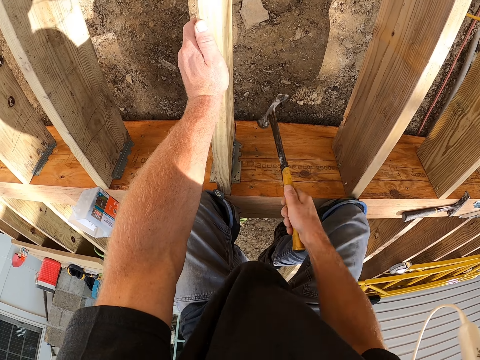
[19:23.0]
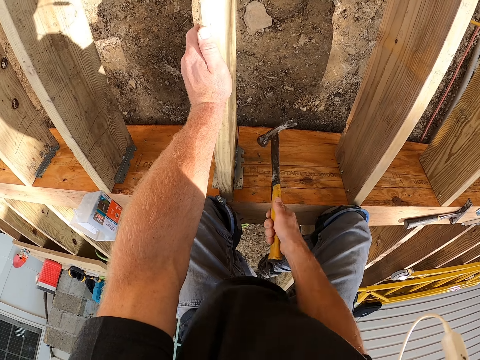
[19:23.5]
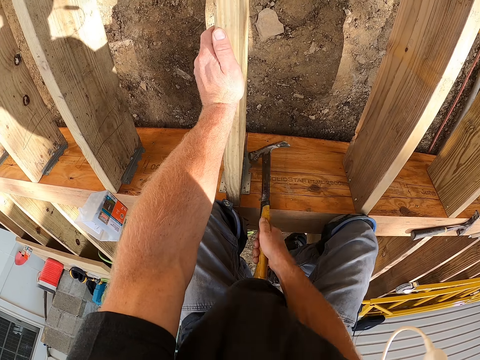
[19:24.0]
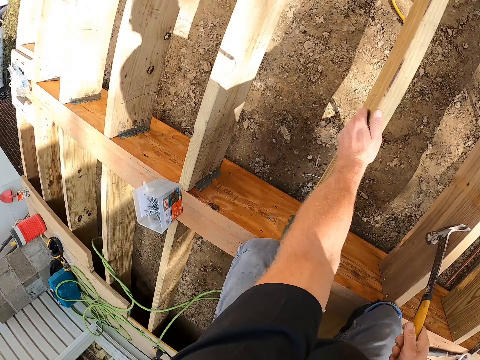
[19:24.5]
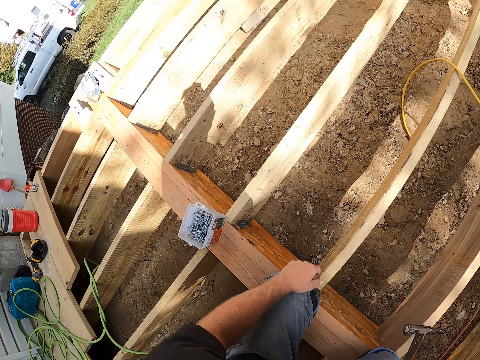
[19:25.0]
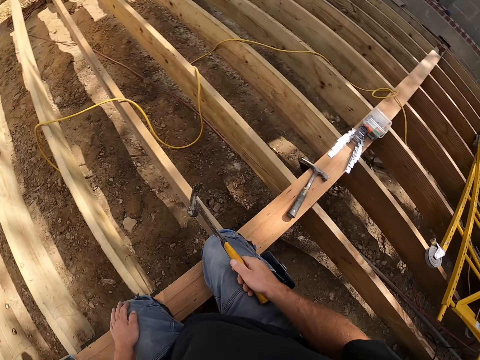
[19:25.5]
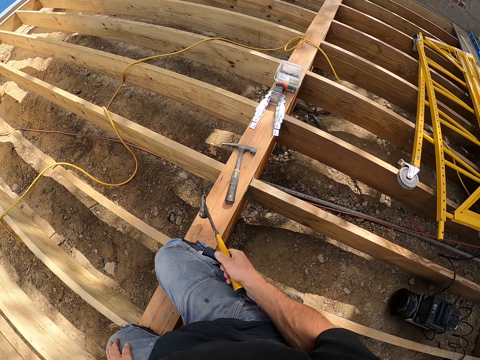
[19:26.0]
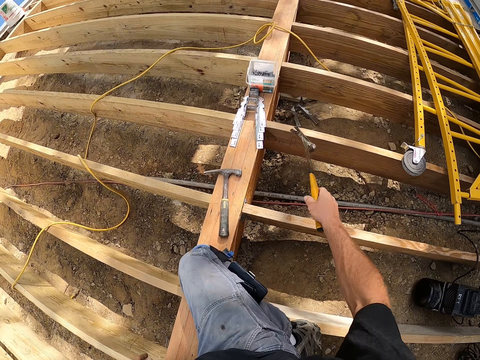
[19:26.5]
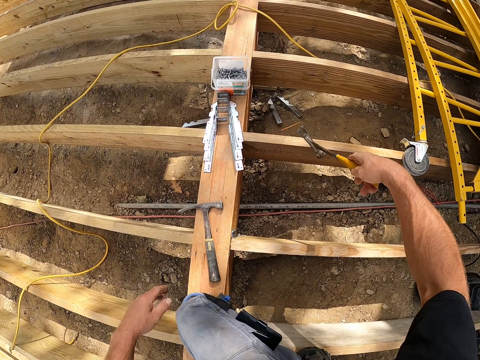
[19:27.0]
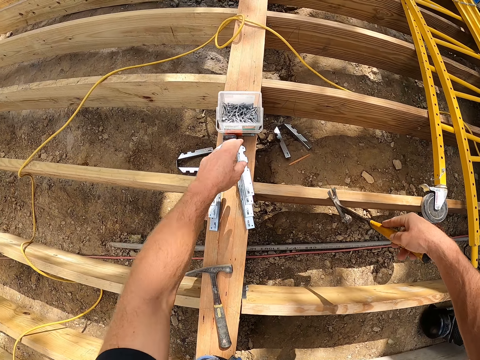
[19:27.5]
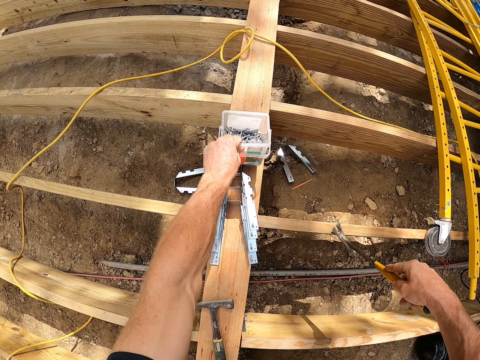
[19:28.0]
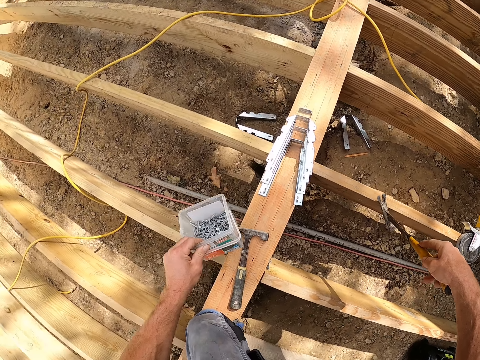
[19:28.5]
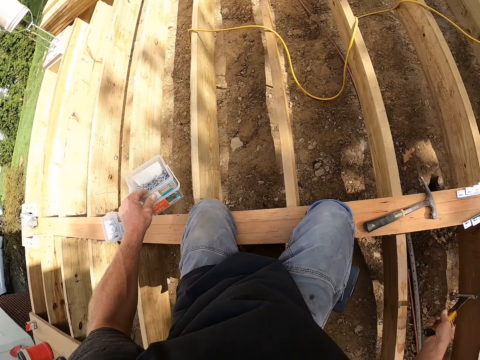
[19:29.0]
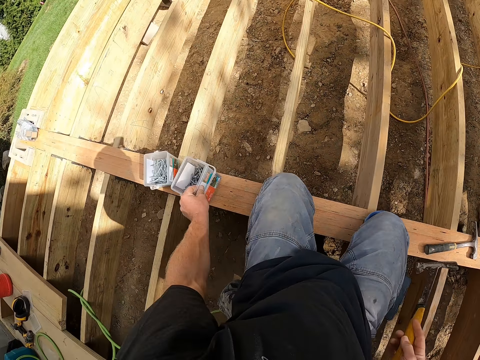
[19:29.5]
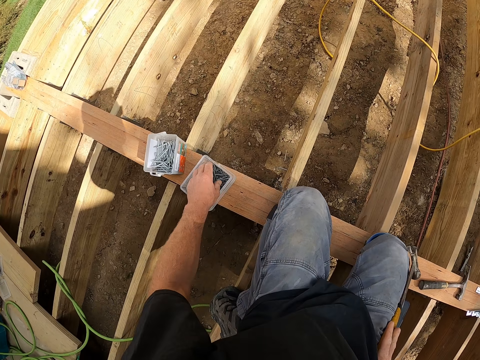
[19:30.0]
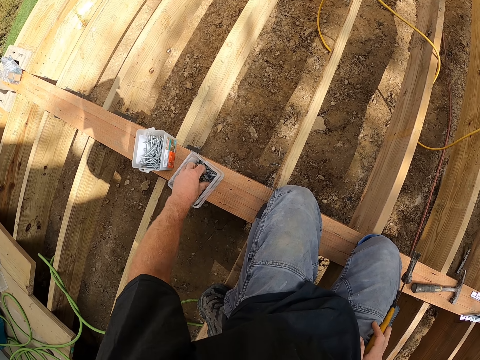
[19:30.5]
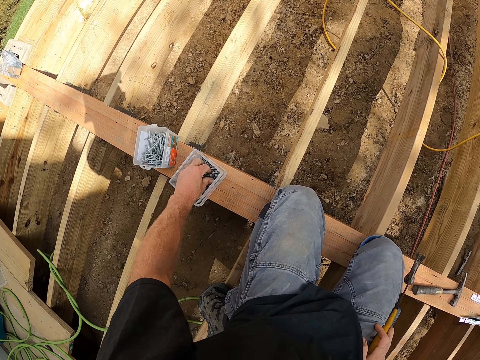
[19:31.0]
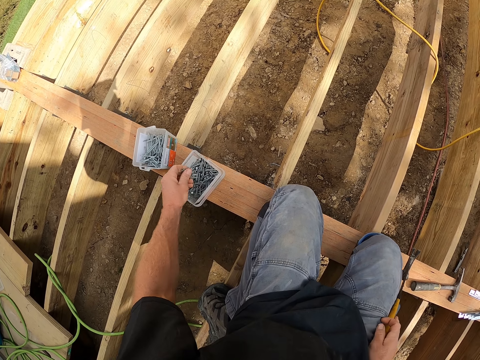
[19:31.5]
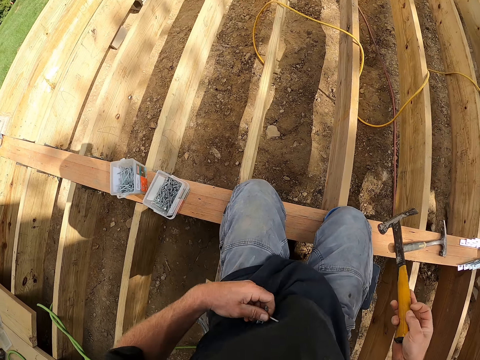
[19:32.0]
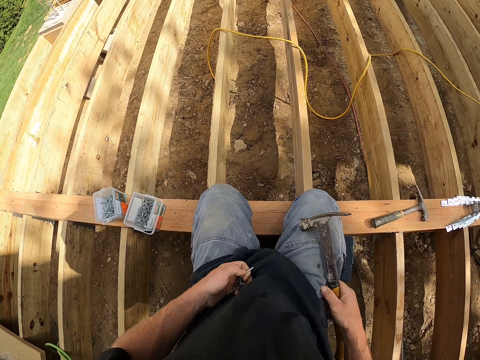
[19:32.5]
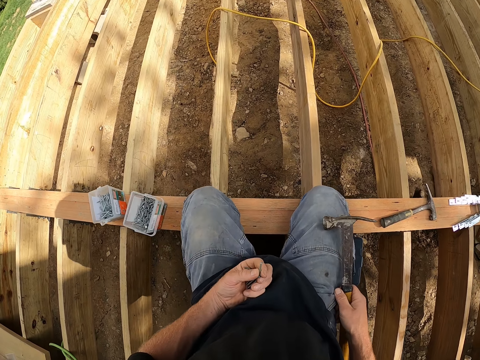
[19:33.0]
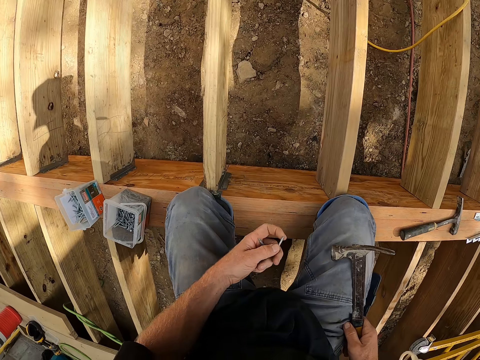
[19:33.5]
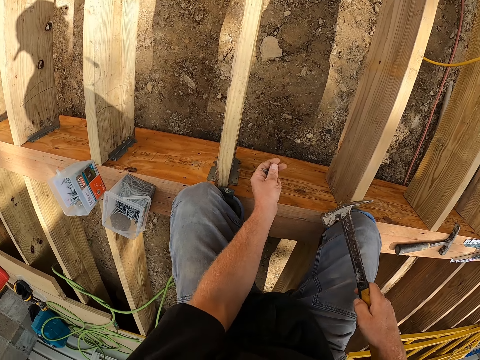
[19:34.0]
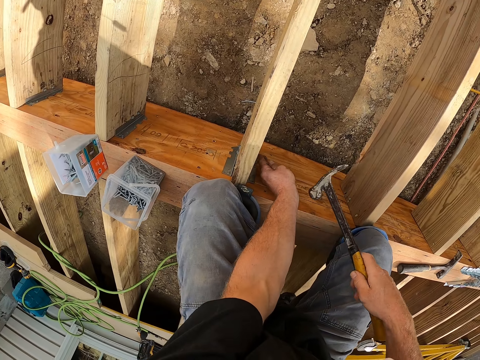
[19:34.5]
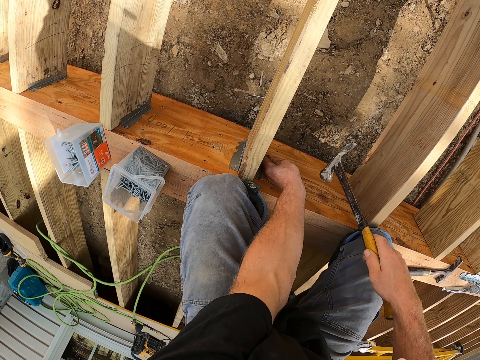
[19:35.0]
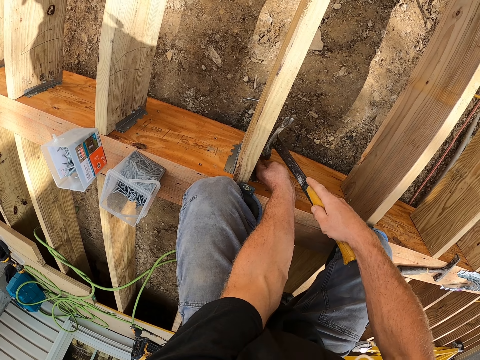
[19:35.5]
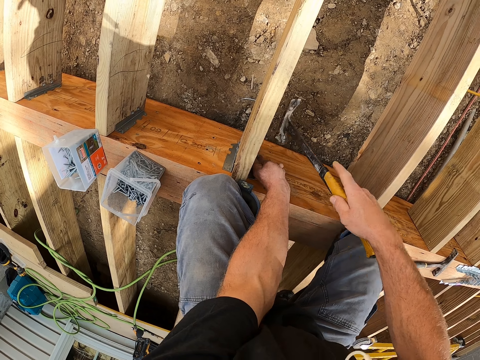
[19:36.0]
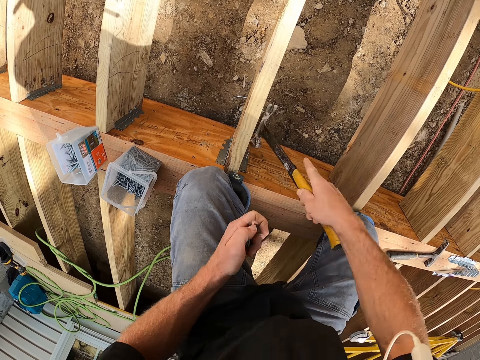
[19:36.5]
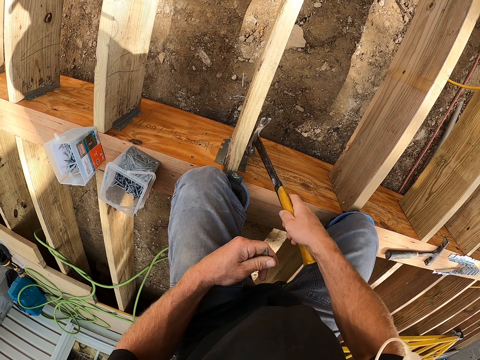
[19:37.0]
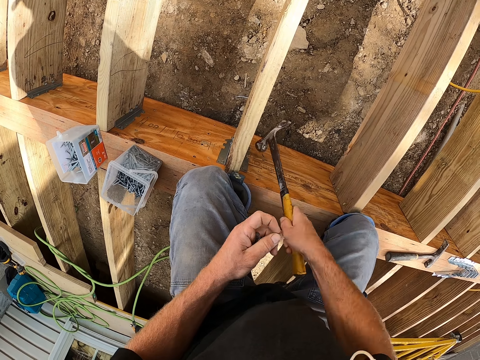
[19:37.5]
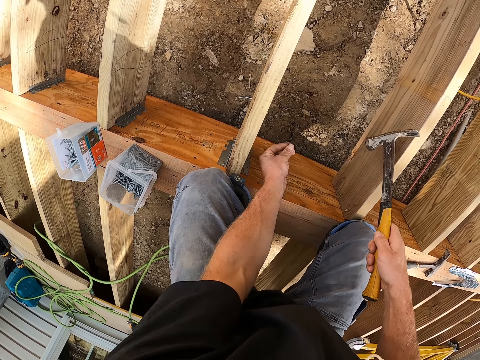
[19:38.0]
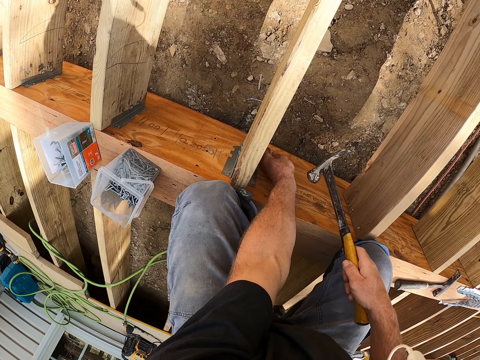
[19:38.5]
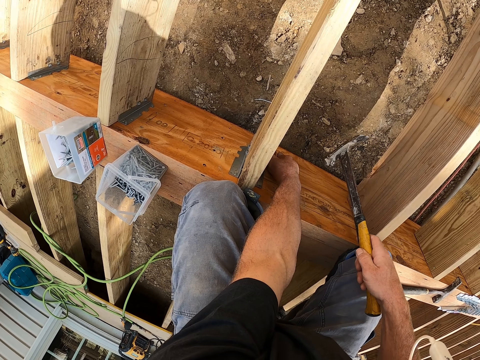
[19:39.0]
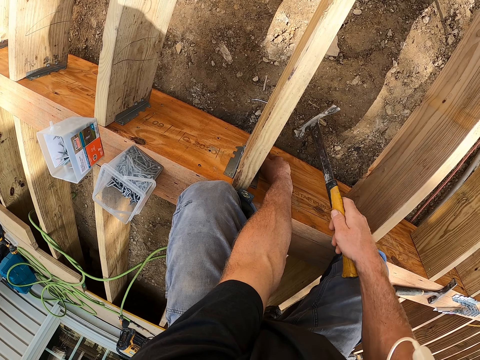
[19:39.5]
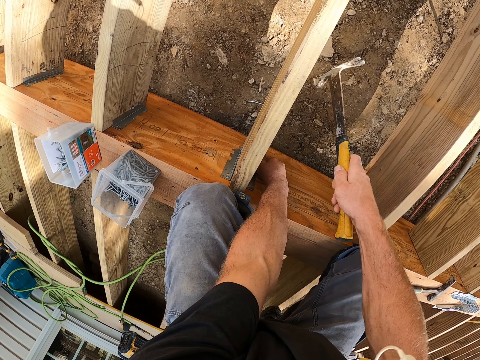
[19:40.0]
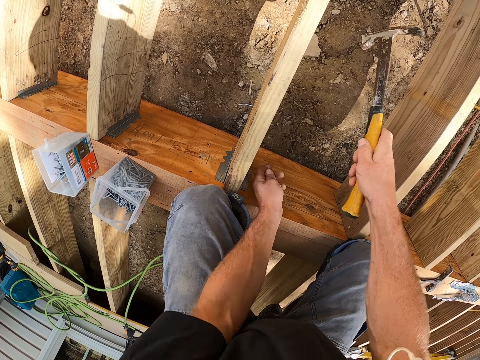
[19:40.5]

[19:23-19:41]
The camera wearer looks around the compound. They pick up a plastic tin. They move the container with nails. They pick the nails. They drive the nails on the hinge with a hammer.

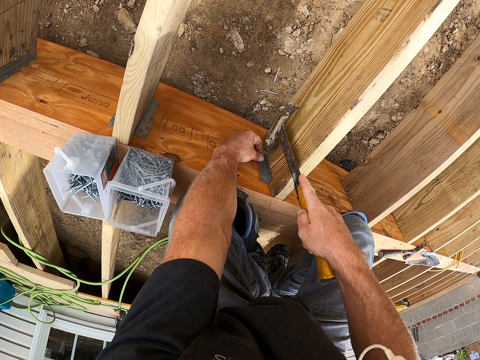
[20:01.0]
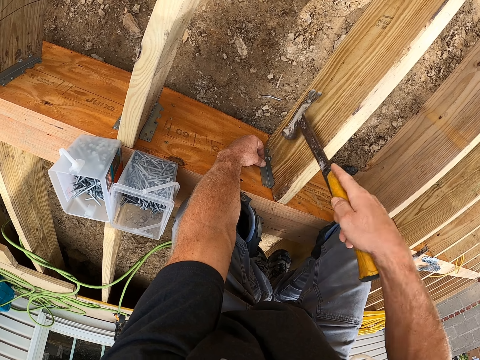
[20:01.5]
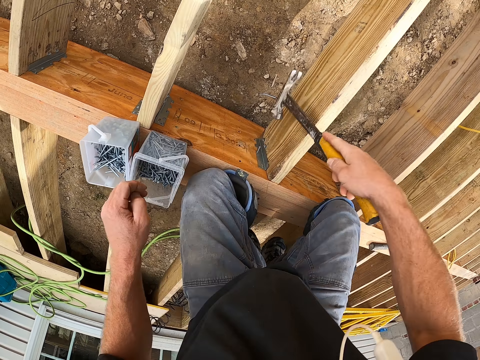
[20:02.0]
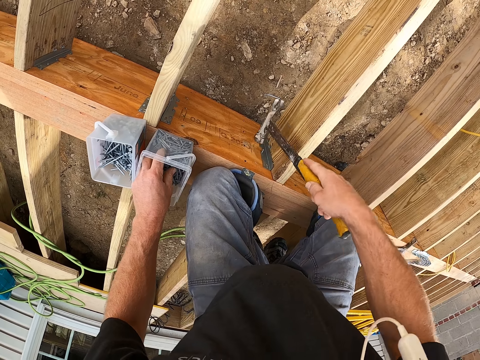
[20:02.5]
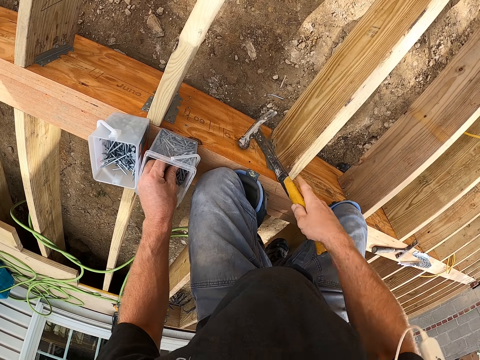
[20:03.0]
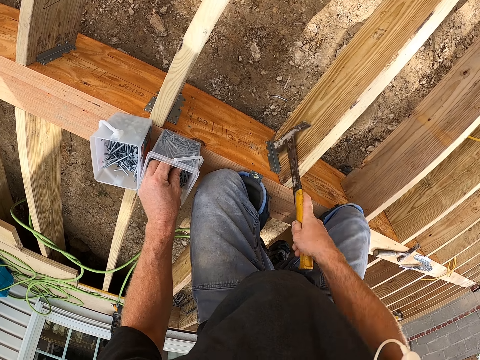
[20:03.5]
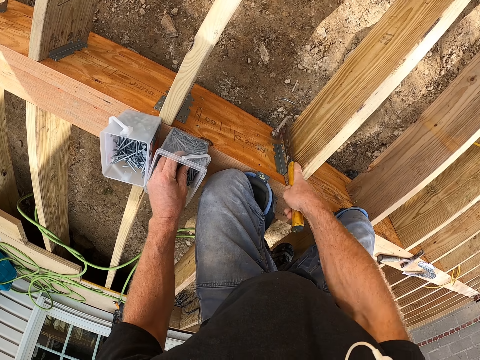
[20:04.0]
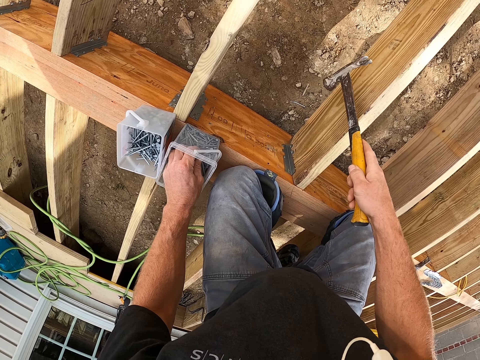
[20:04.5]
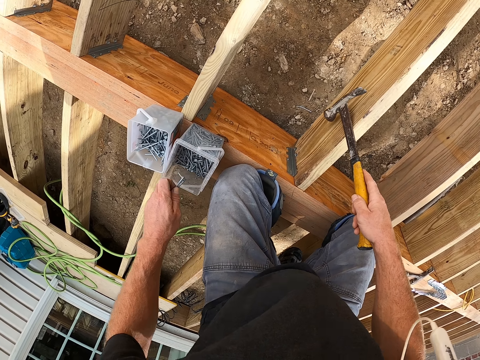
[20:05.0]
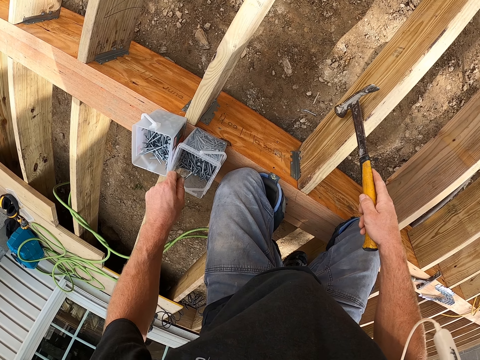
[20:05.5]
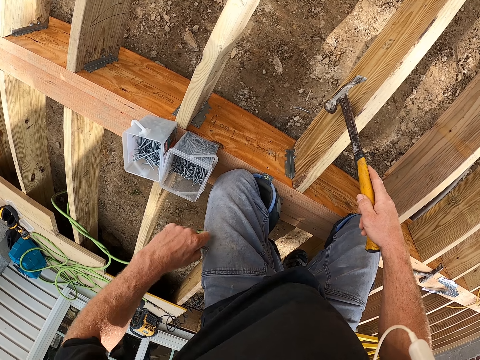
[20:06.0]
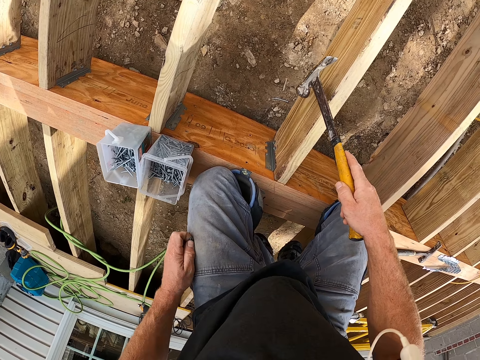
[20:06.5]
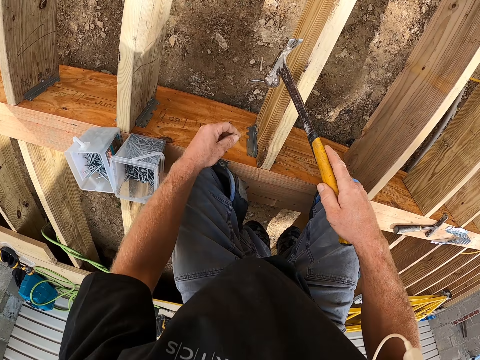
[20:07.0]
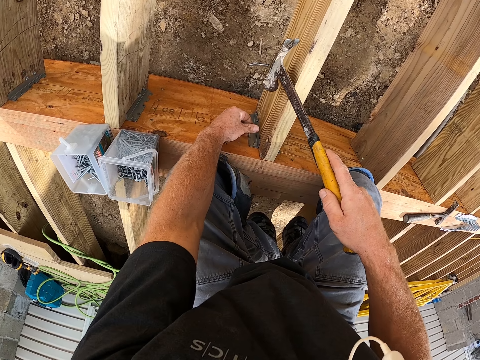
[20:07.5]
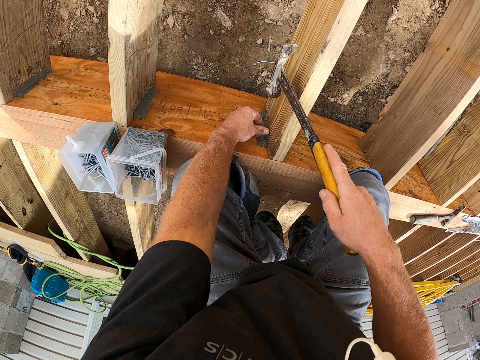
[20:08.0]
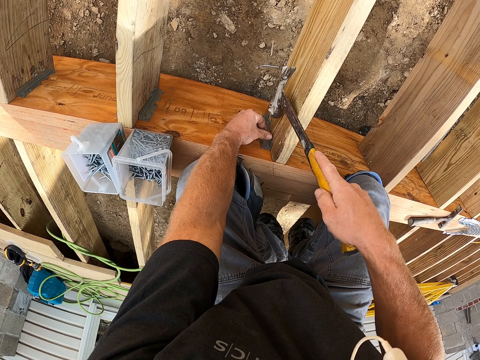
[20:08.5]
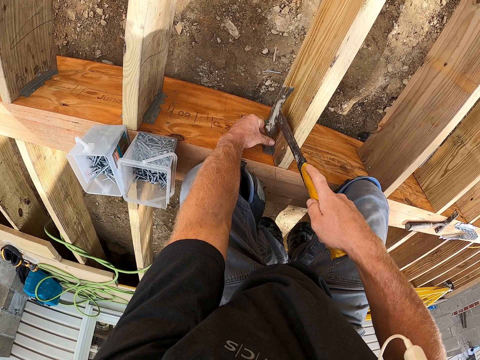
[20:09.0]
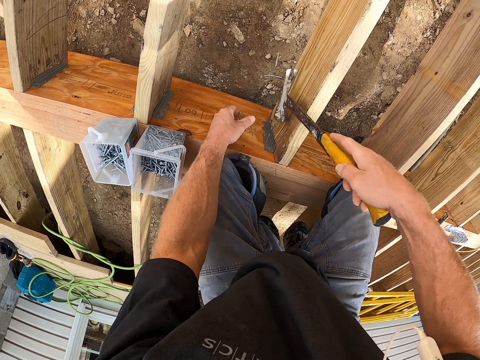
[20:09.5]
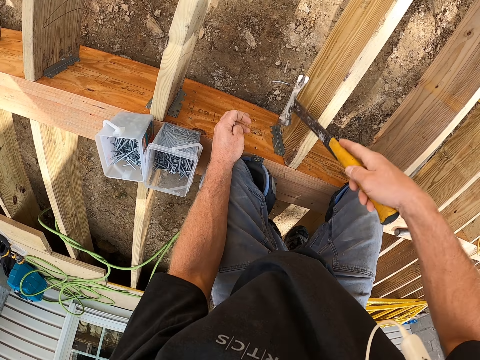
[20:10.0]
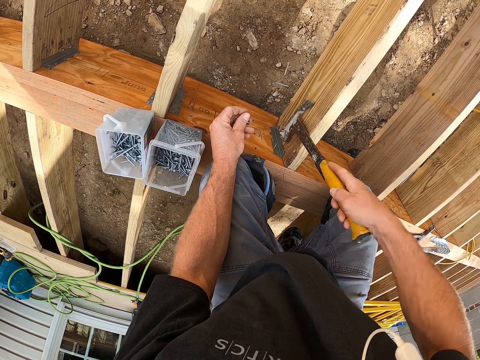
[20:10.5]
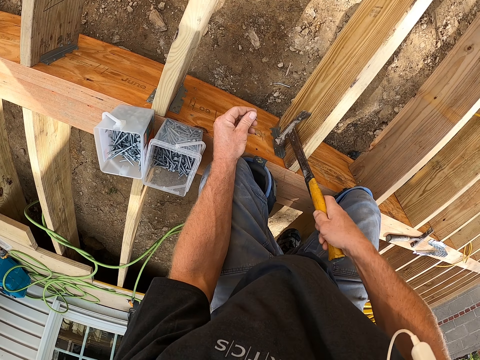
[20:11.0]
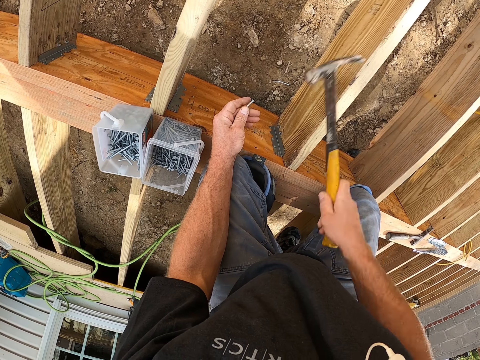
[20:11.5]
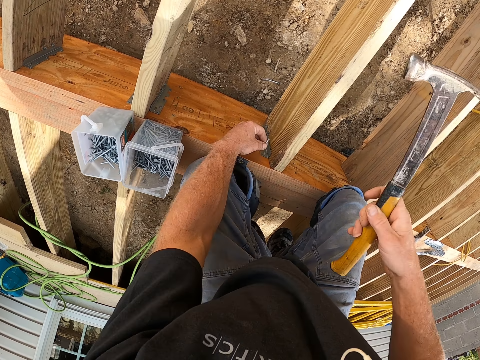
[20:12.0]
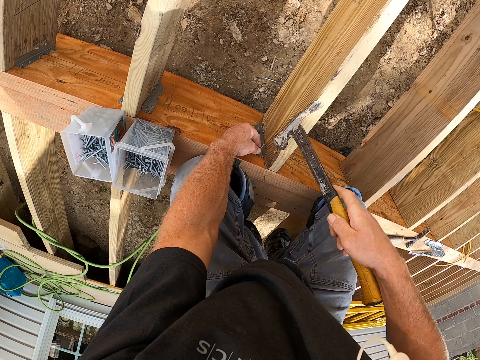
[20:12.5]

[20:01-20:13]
The camera wearer picks the nails. They hammer the hinge with nails. They pick the nails. They drive the nails on the hinge with a hammer.
